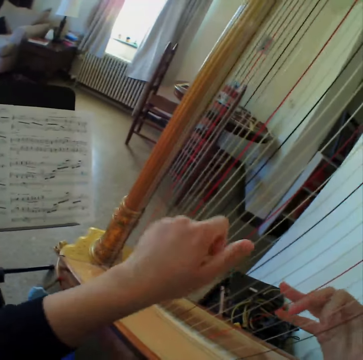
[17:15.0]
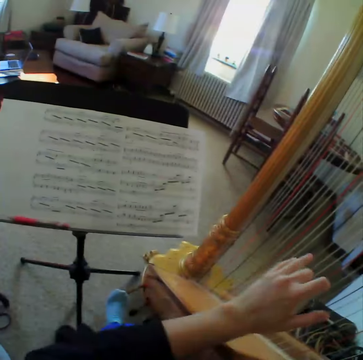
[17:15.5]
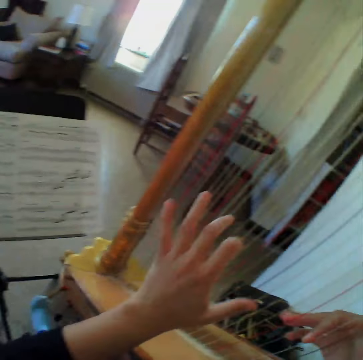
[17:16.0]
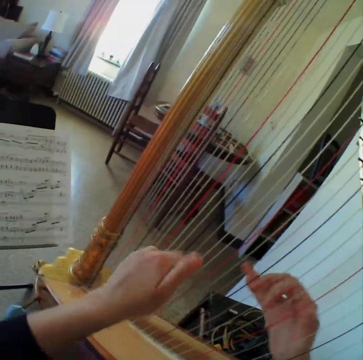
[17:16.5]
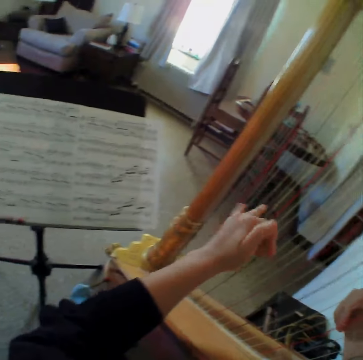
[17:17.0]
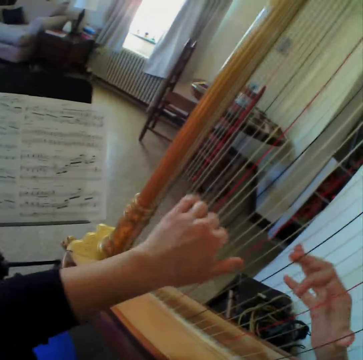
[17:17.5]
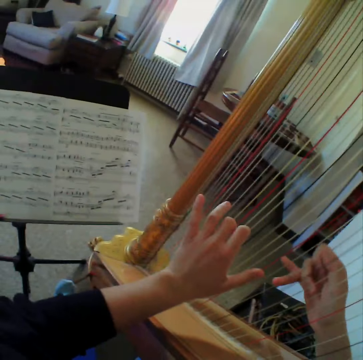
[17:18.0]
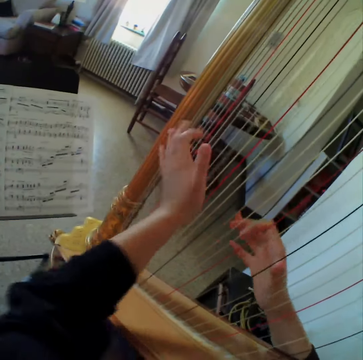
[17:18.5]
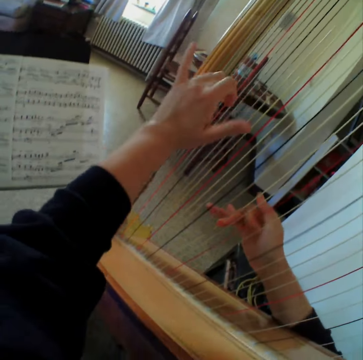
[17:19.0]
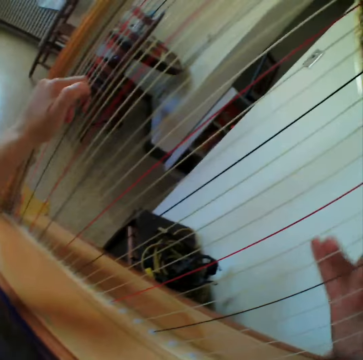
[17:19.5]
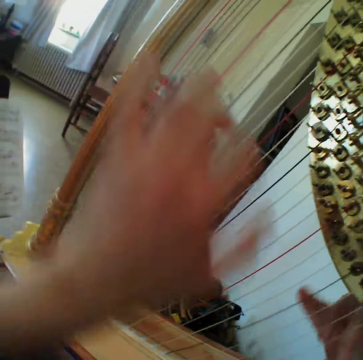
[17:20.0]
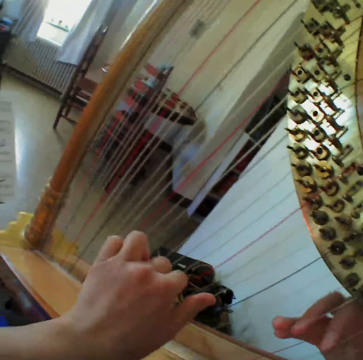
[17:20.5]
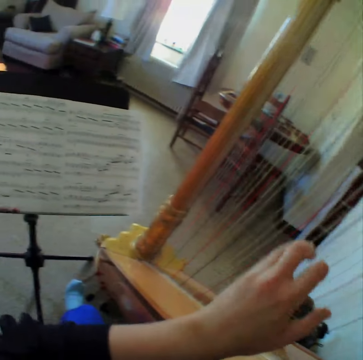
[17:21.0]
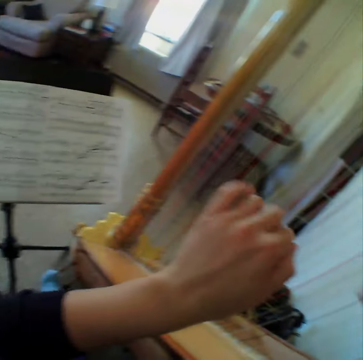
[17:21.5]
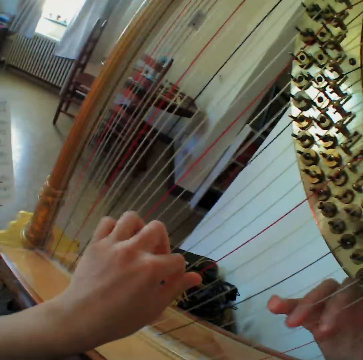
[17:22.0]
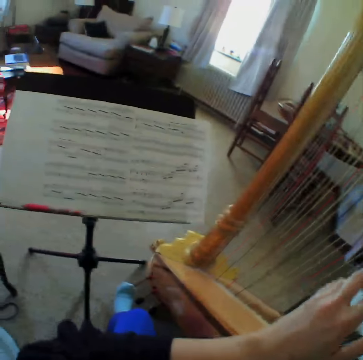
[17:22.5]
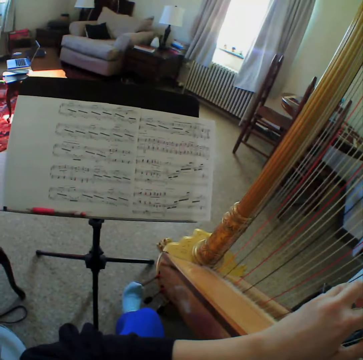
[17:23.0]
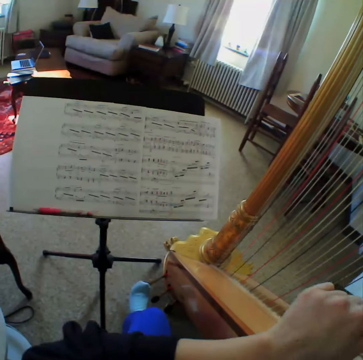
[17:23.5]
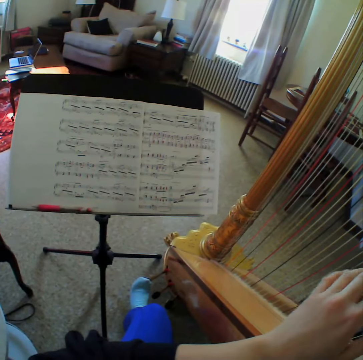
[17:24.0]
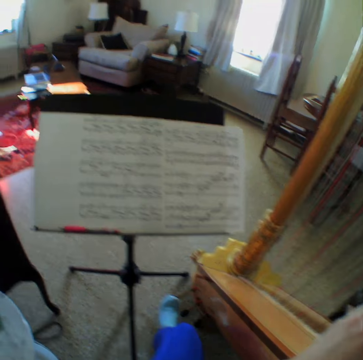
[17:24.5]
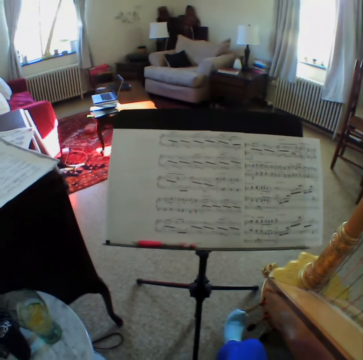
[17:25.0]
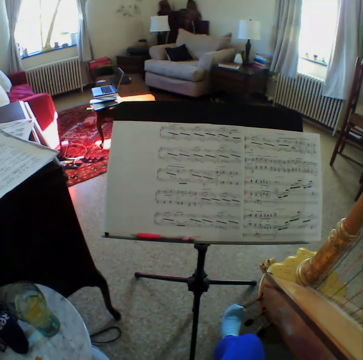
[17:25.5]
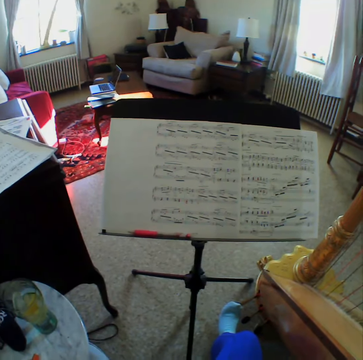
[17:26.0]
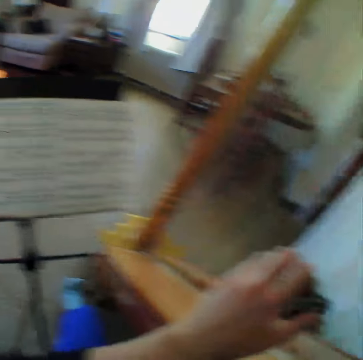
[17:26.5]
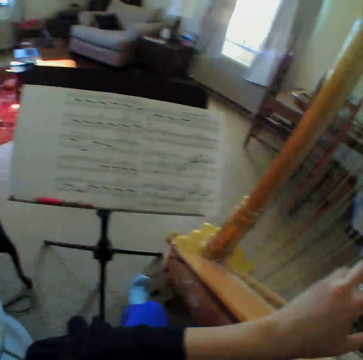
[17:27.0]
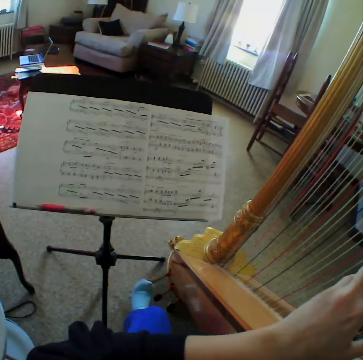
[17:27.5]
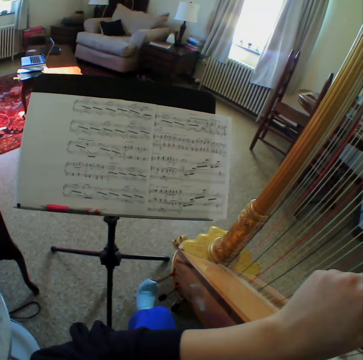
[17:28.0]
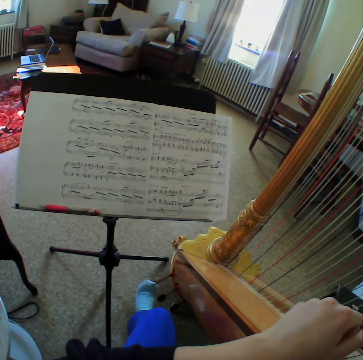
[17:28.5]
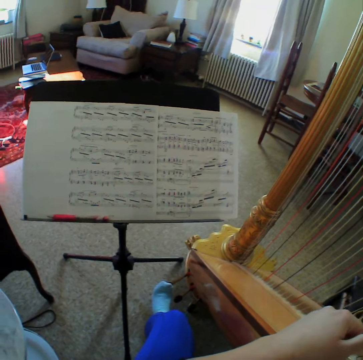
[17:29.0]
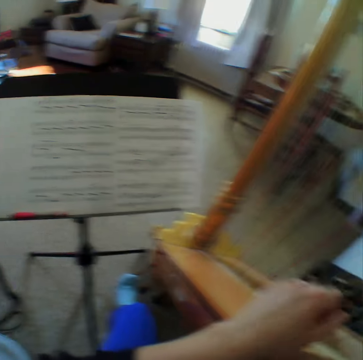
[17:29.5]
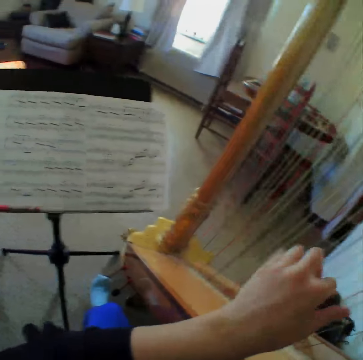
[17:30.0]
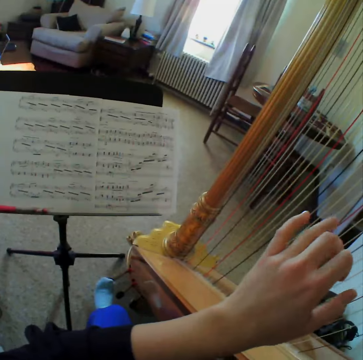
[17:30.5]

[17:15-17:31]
The camera wearer reads the music paper. They play the guitar. They read the music paper. They play the guitar. They read the music paper. They stop to play the harp. They start to play the harp again.

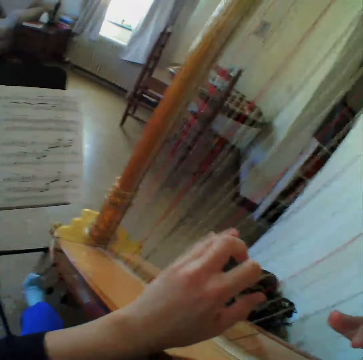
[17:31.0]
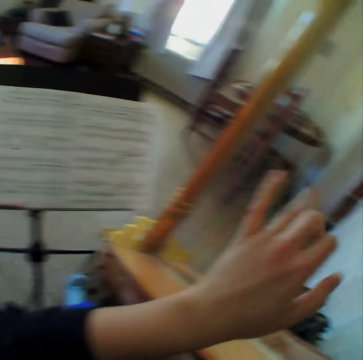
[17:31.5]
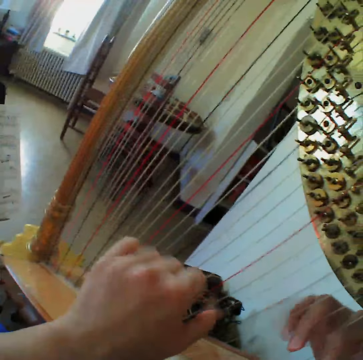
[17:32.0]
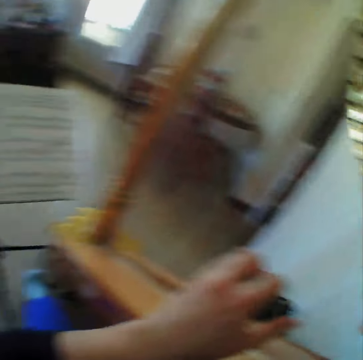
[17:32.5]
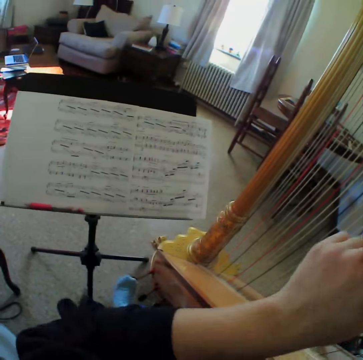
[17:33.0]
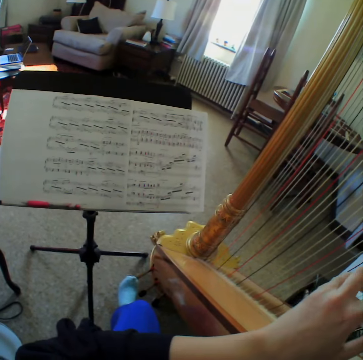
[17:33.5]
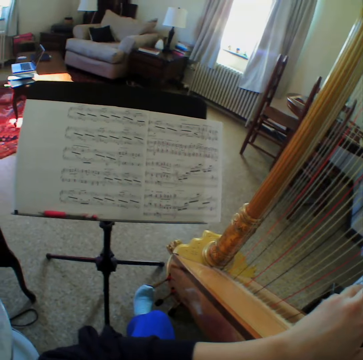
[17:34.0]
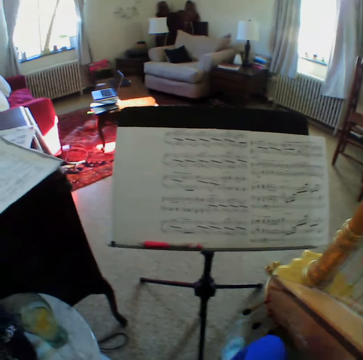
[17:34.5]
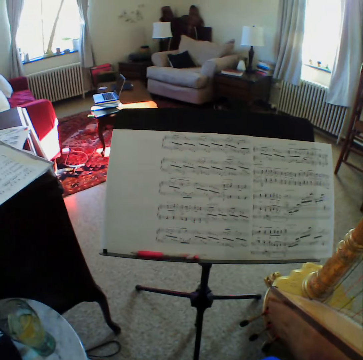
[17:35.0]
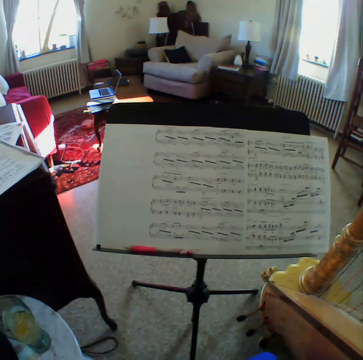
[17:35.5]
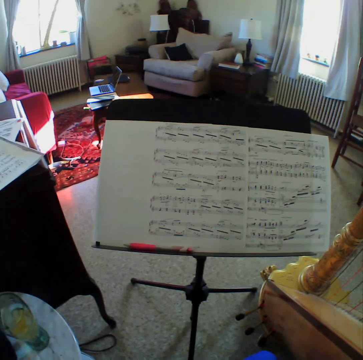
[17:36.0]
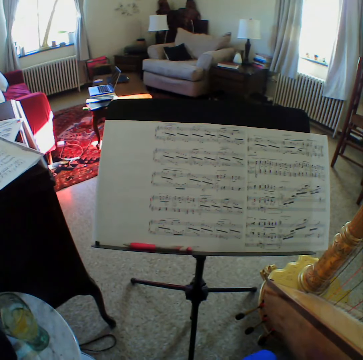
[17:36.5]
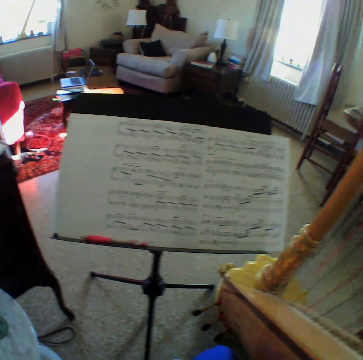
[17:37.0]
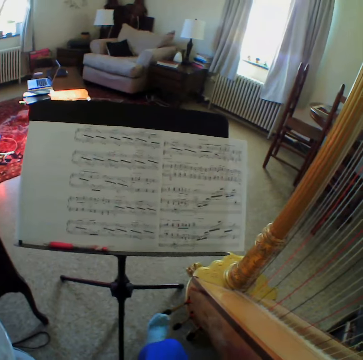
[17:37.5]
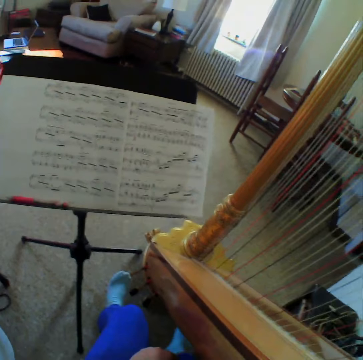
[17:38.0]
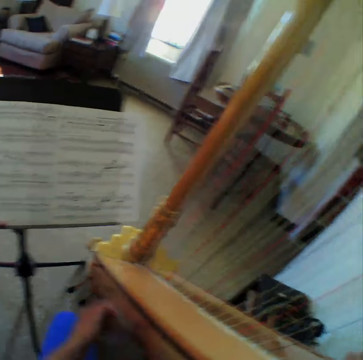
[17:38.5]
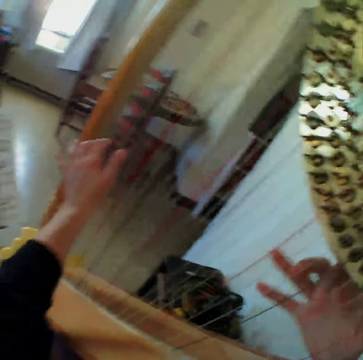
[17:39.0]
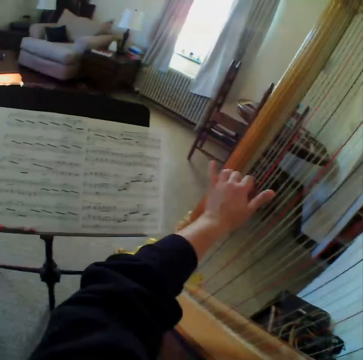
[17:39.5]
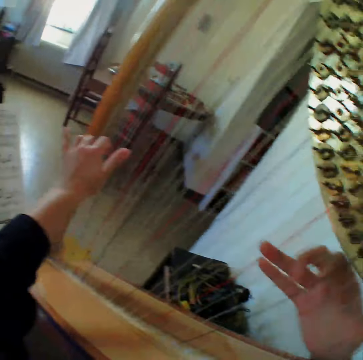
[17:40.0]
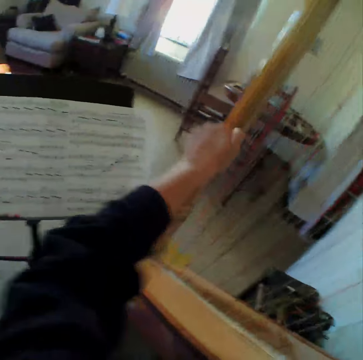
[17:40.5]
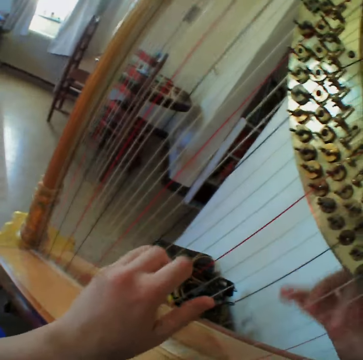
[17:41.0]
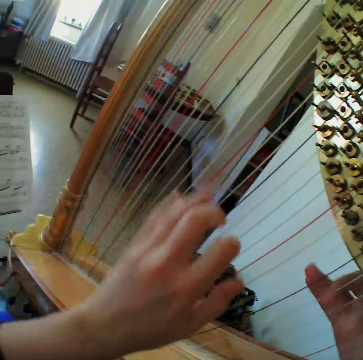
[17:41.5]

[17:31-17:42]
The camera wearer plays the guitar. They read the music paper. They play the guitar.

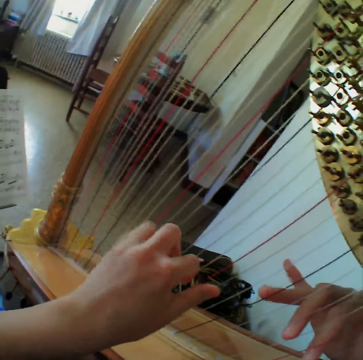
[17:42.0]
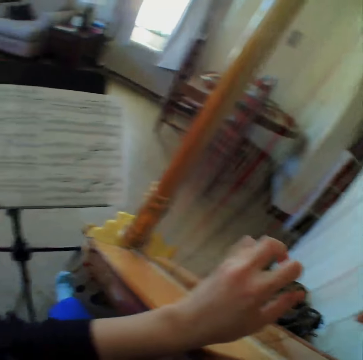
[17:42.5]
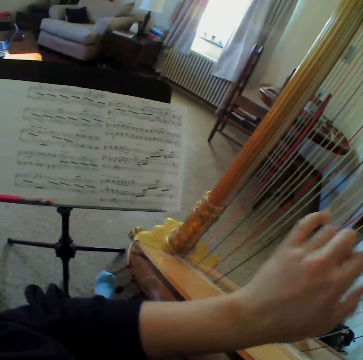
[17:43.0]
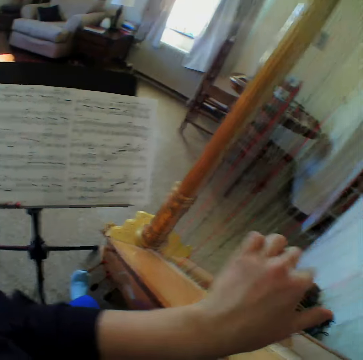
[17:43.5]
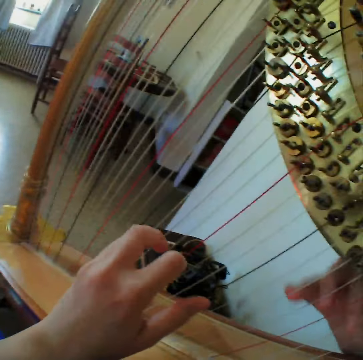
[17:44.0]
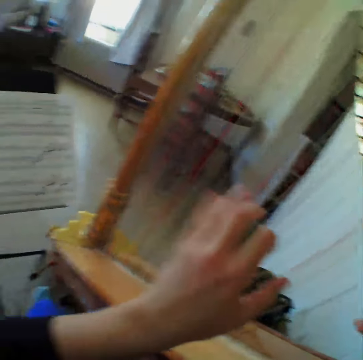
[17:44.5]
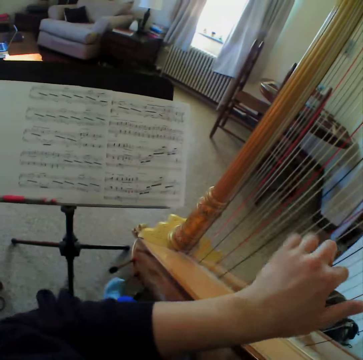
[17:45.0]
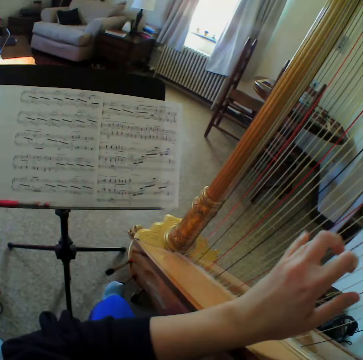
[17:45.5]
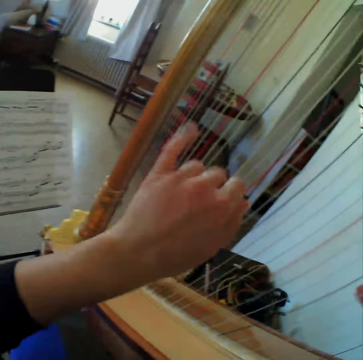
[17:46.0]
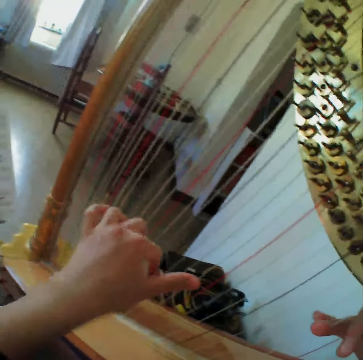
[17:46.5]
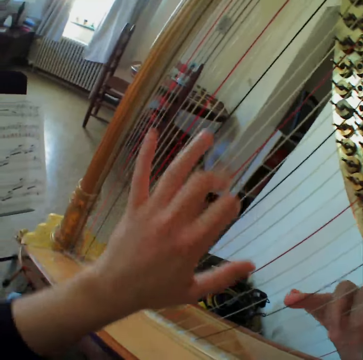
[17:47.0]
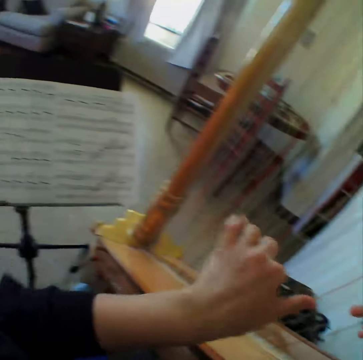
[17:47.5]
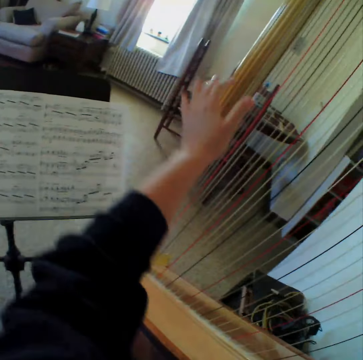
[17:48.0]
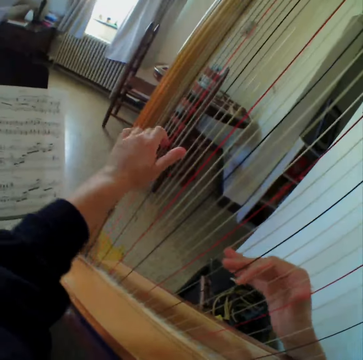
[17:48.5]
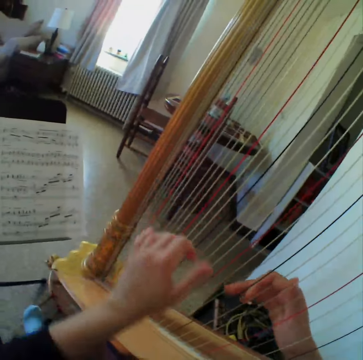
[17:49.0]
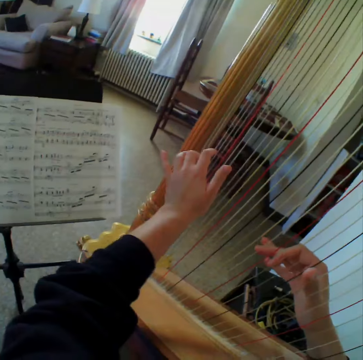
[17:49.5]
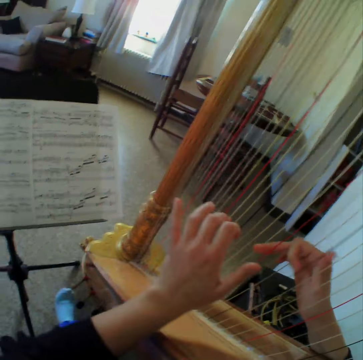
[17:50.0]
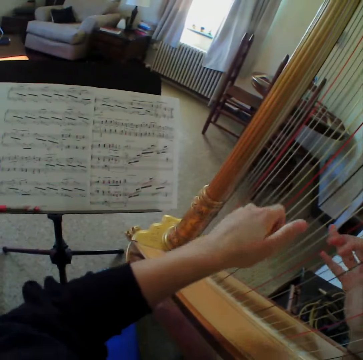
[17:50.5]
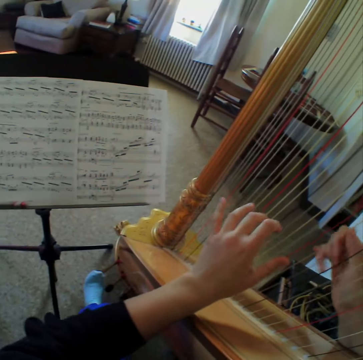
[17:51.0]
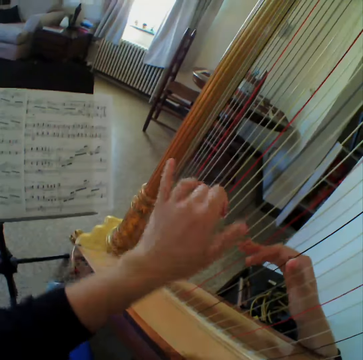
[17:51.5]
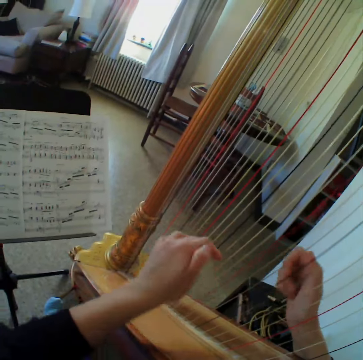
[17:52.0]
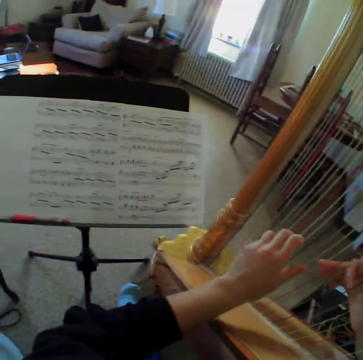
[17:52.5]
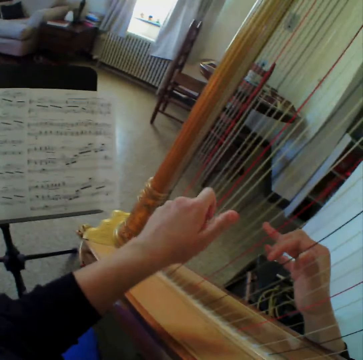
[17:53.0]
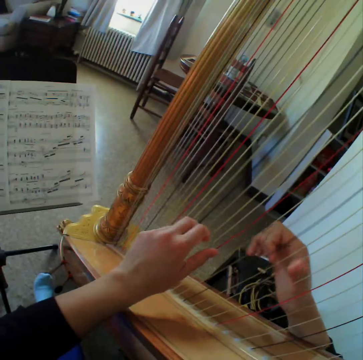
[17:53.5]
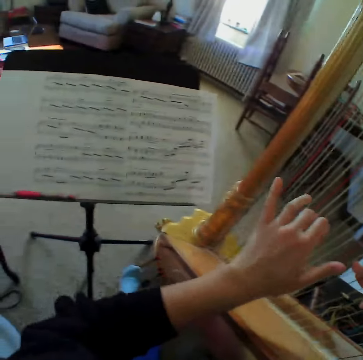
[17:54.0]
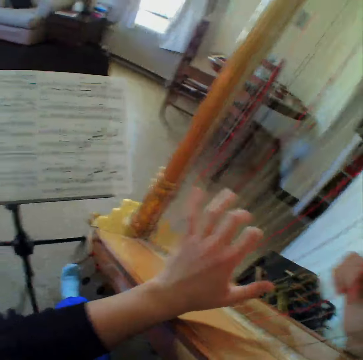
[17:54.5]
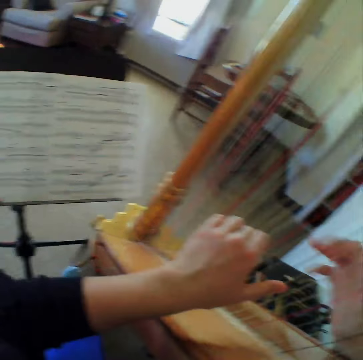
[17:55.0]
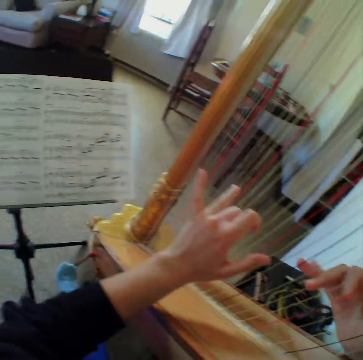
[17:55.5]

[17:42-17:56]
The camera wearer reads the music paper. They play the guitar. They read the music paper. They play the guitar. They read the music paper. They play the guitar.
